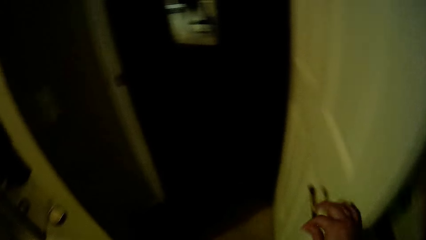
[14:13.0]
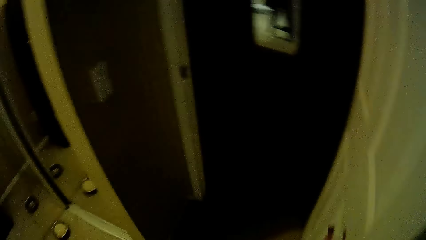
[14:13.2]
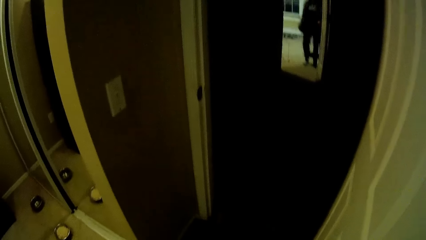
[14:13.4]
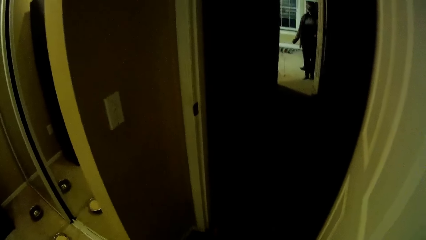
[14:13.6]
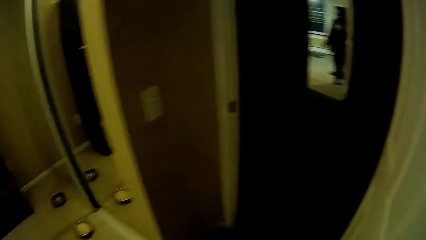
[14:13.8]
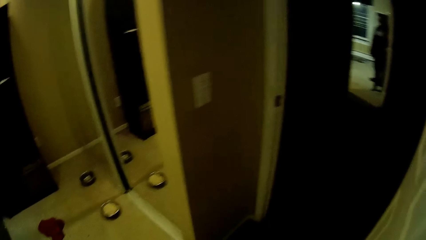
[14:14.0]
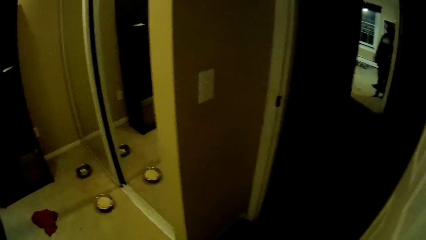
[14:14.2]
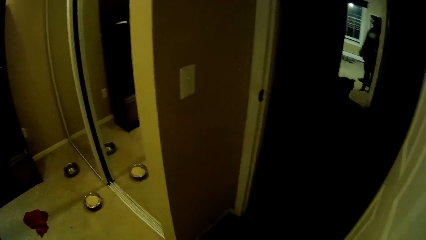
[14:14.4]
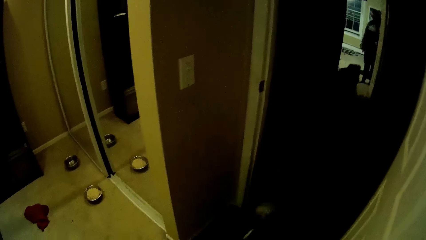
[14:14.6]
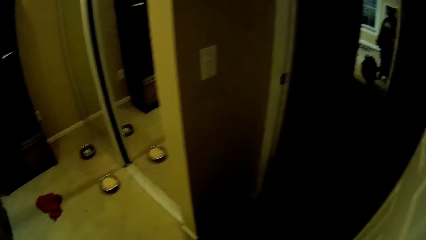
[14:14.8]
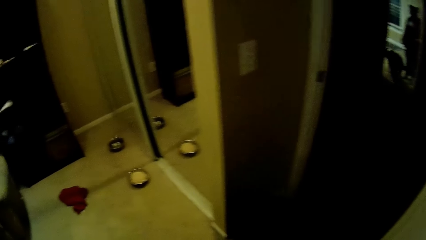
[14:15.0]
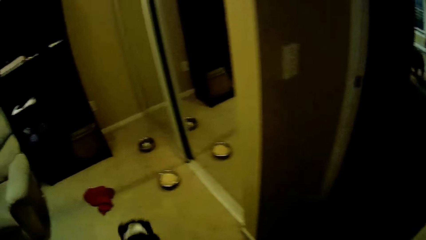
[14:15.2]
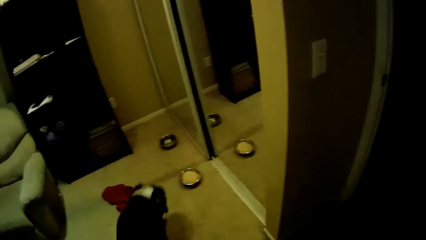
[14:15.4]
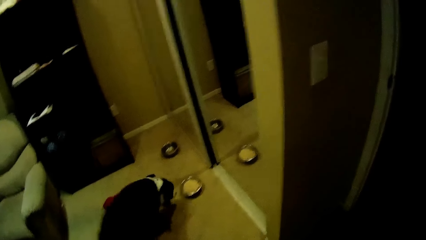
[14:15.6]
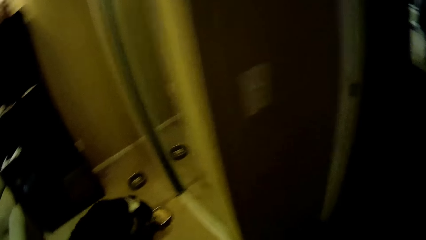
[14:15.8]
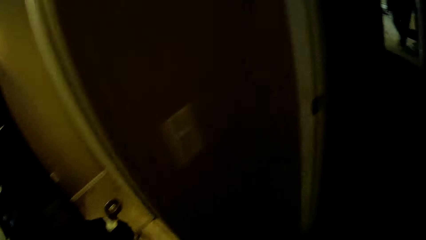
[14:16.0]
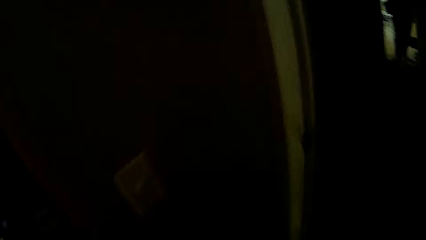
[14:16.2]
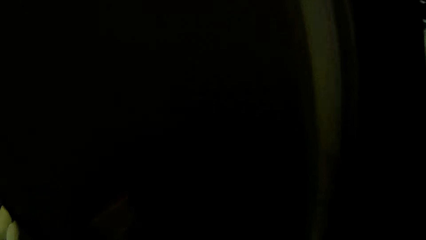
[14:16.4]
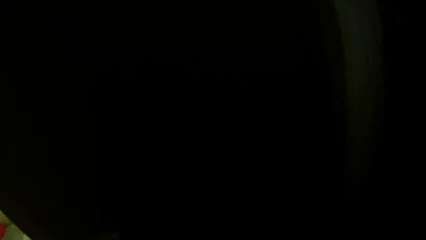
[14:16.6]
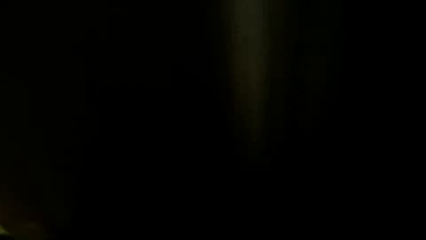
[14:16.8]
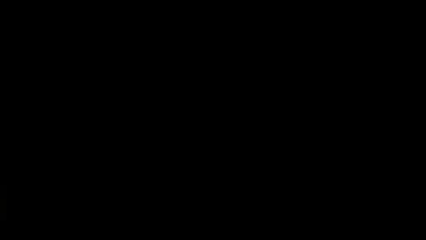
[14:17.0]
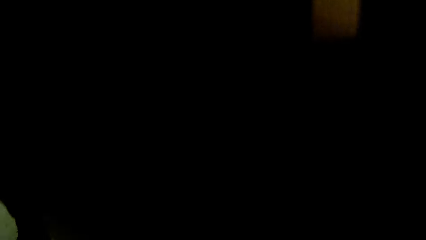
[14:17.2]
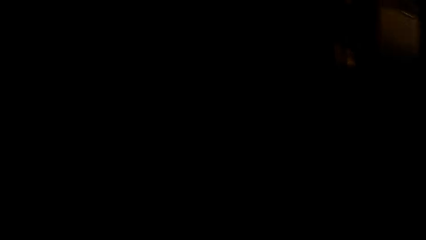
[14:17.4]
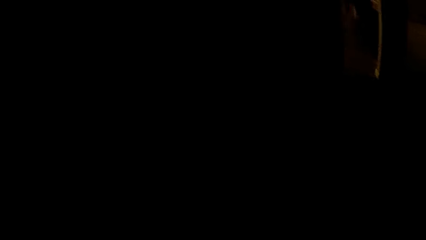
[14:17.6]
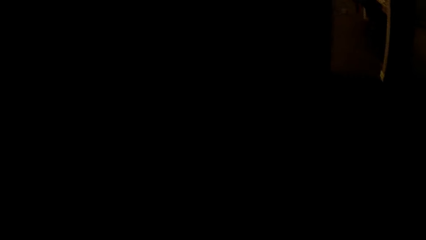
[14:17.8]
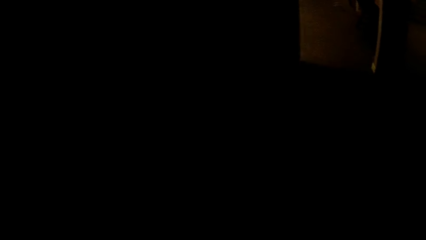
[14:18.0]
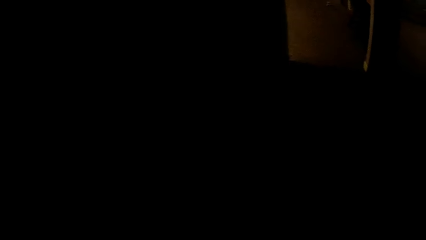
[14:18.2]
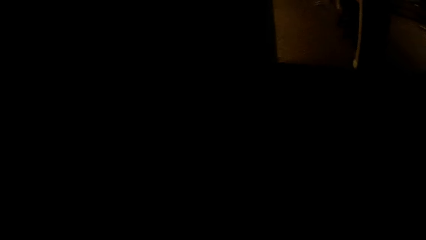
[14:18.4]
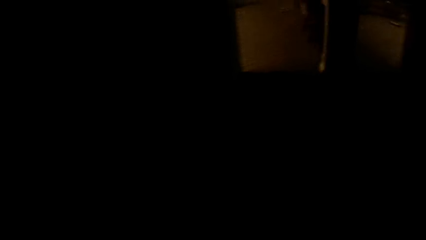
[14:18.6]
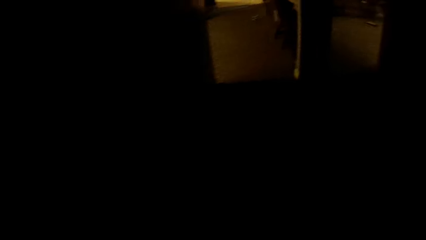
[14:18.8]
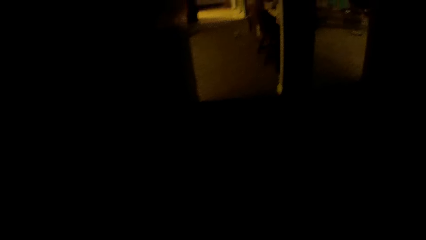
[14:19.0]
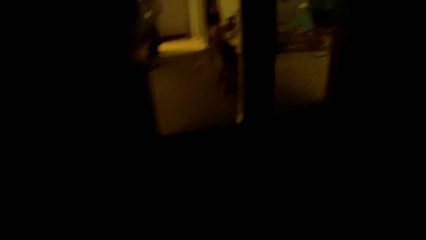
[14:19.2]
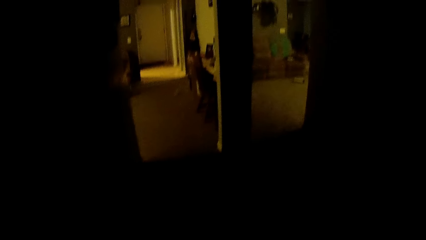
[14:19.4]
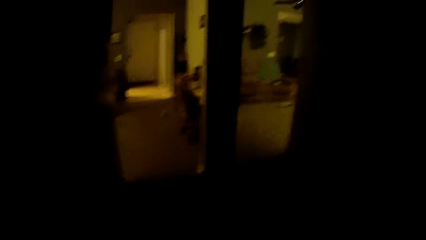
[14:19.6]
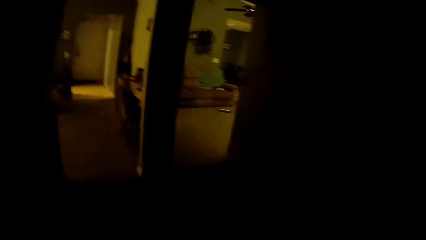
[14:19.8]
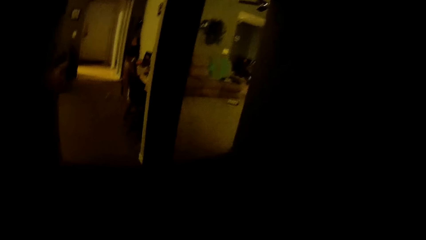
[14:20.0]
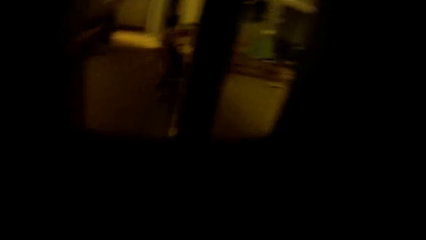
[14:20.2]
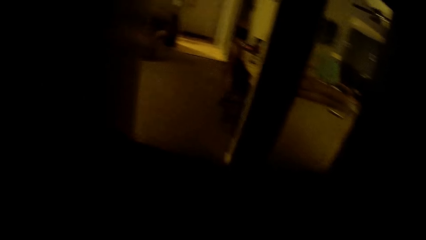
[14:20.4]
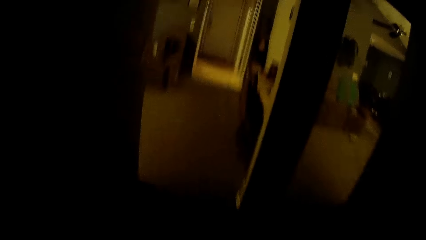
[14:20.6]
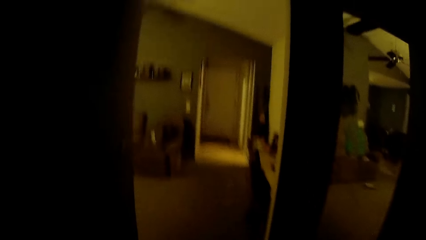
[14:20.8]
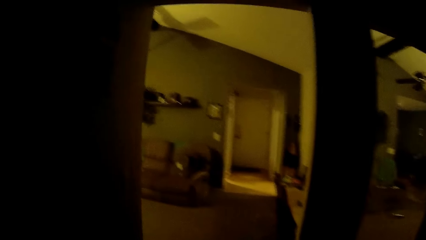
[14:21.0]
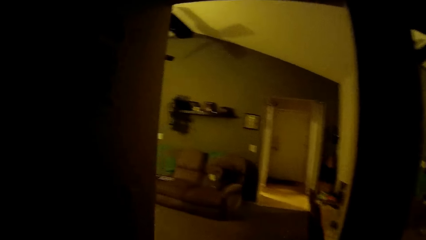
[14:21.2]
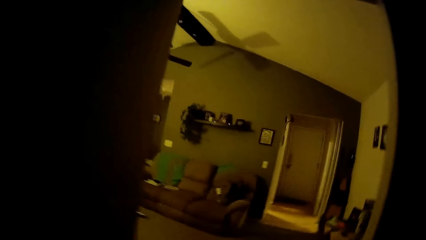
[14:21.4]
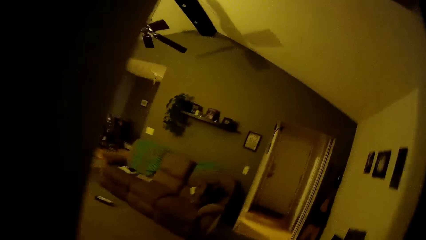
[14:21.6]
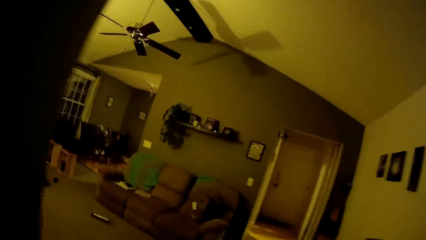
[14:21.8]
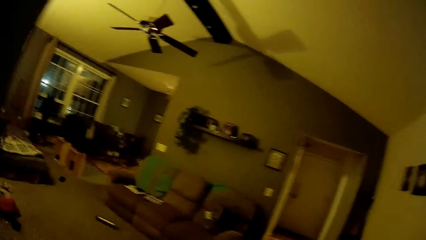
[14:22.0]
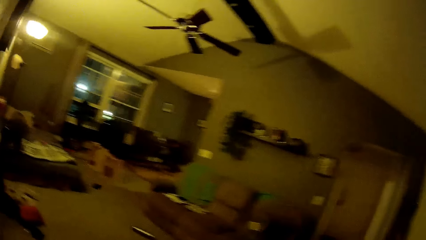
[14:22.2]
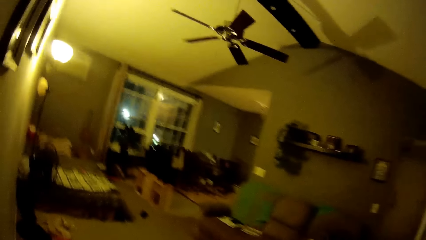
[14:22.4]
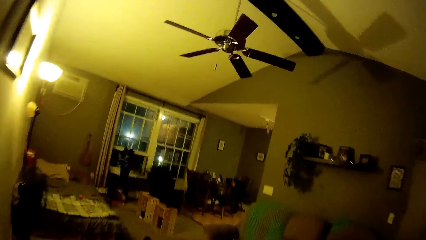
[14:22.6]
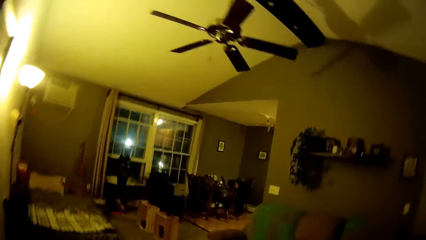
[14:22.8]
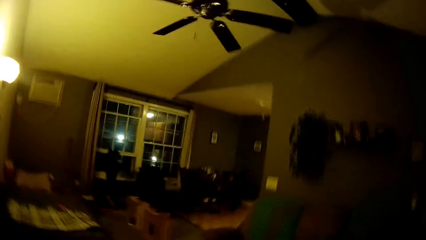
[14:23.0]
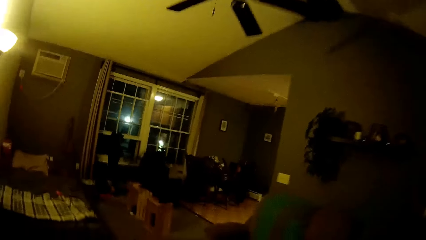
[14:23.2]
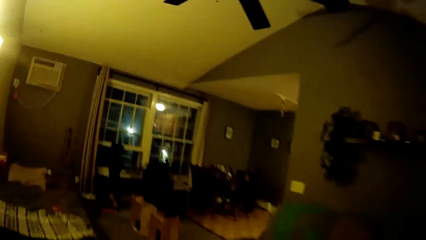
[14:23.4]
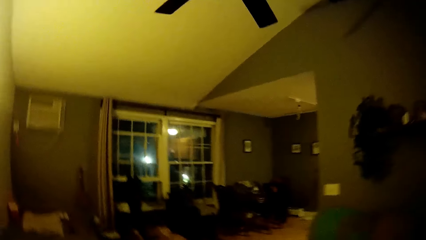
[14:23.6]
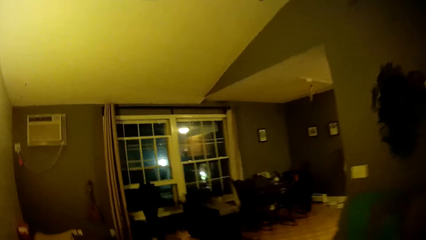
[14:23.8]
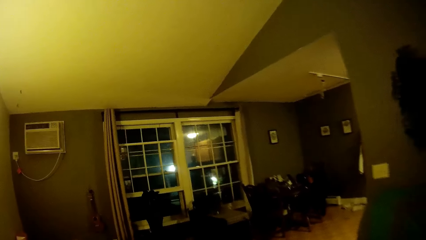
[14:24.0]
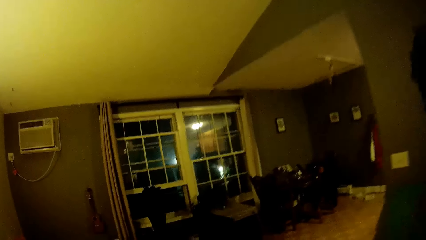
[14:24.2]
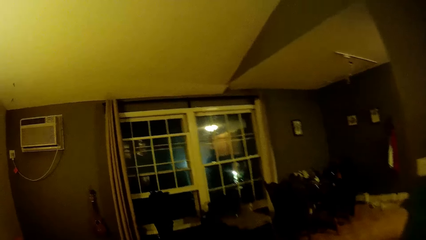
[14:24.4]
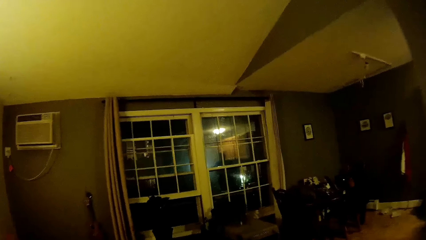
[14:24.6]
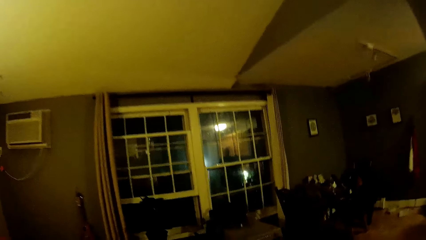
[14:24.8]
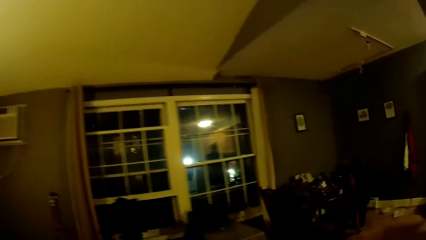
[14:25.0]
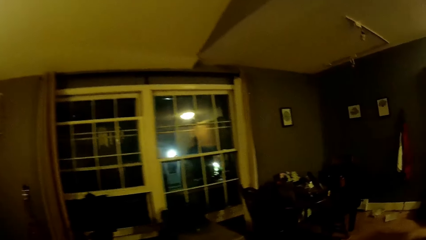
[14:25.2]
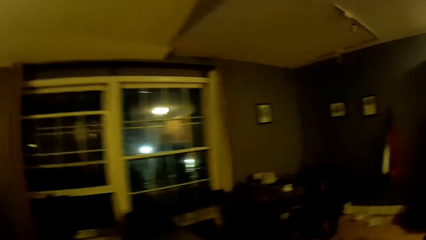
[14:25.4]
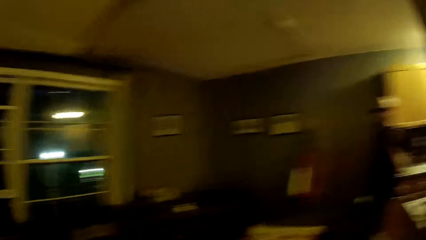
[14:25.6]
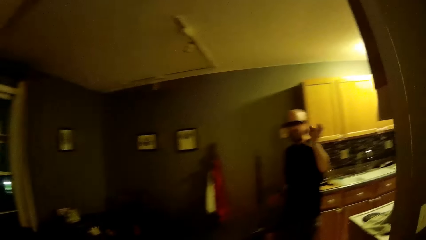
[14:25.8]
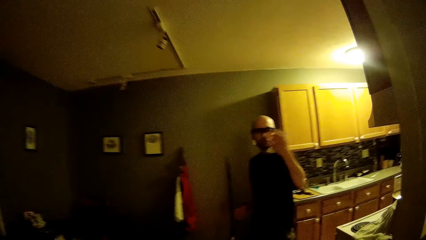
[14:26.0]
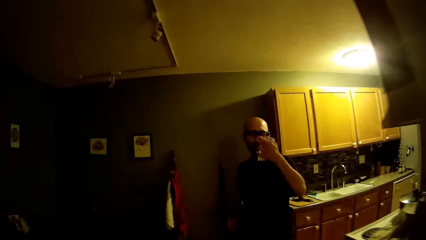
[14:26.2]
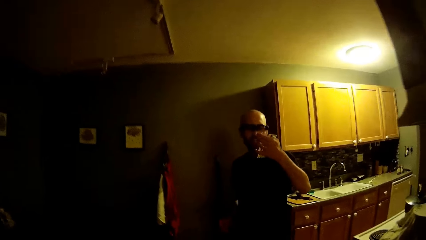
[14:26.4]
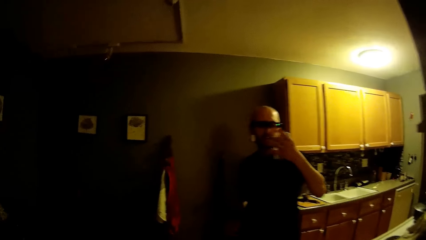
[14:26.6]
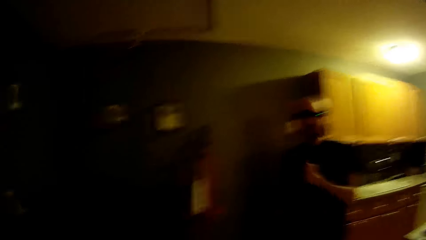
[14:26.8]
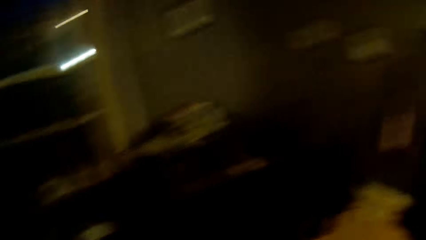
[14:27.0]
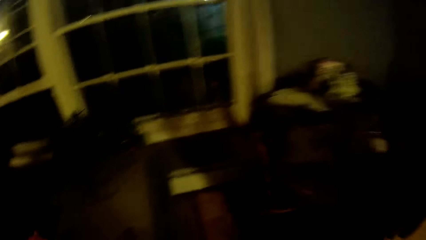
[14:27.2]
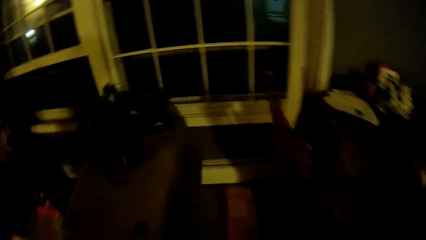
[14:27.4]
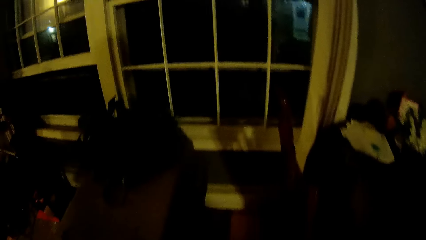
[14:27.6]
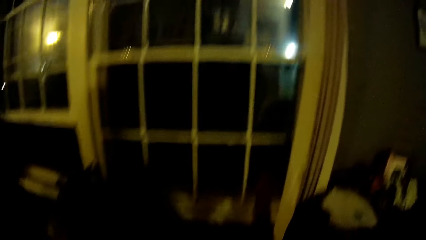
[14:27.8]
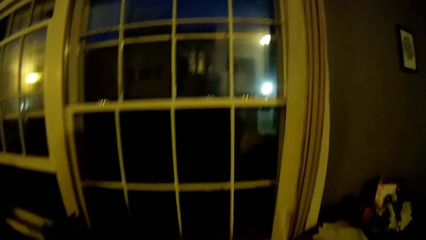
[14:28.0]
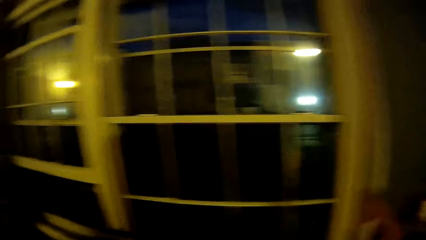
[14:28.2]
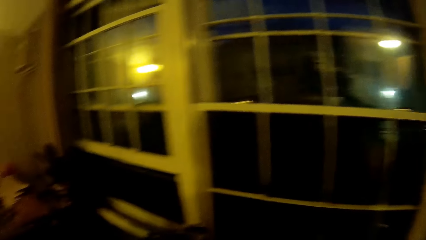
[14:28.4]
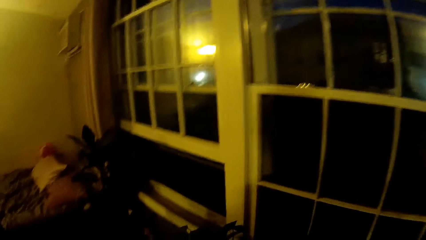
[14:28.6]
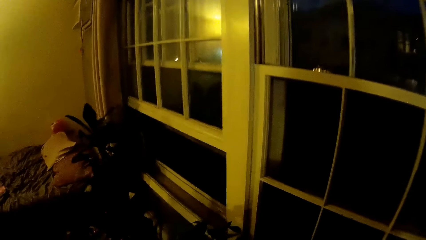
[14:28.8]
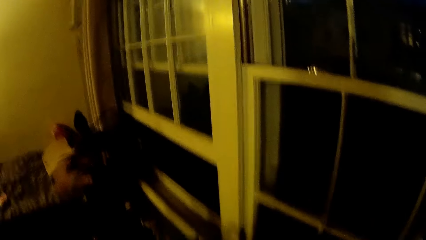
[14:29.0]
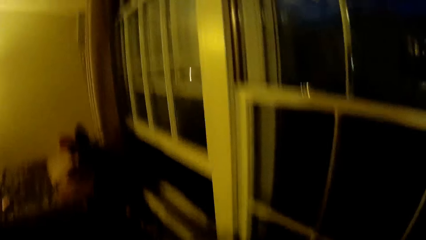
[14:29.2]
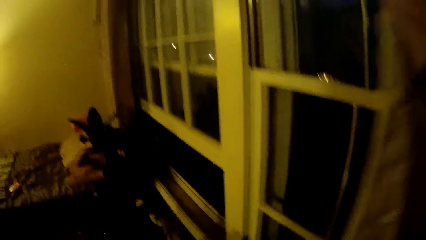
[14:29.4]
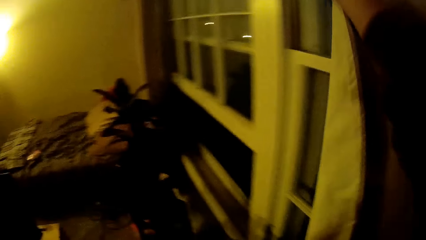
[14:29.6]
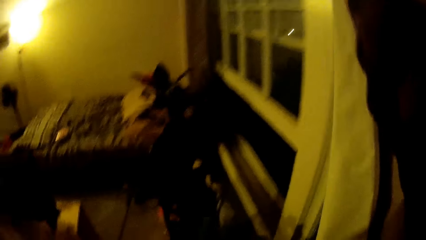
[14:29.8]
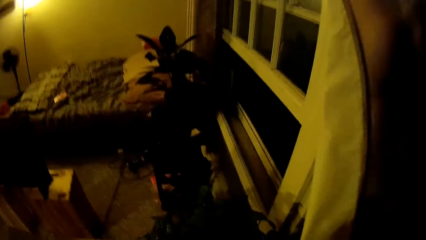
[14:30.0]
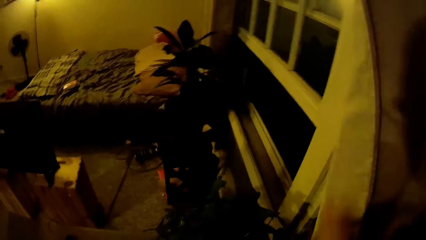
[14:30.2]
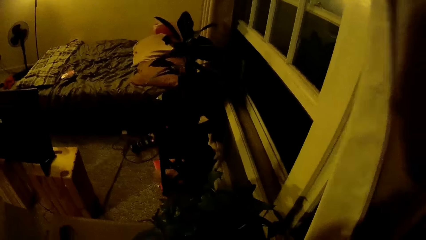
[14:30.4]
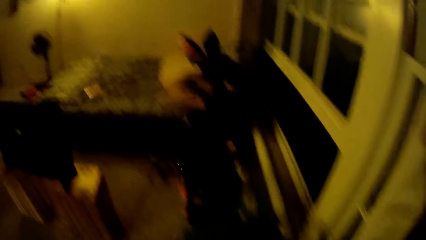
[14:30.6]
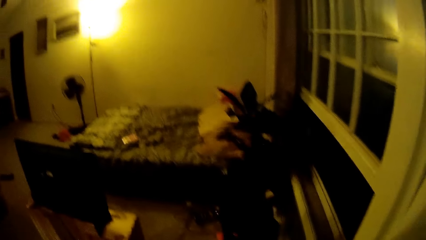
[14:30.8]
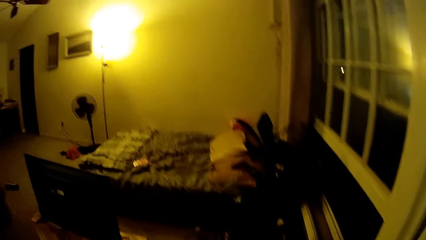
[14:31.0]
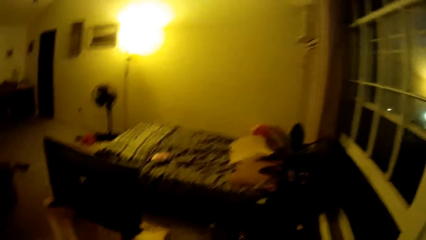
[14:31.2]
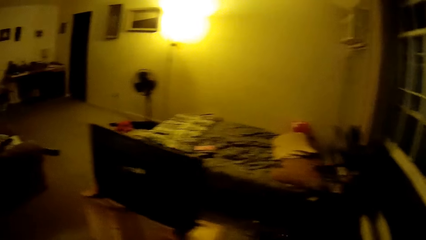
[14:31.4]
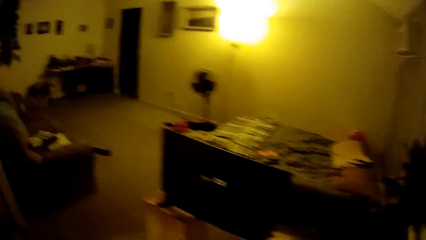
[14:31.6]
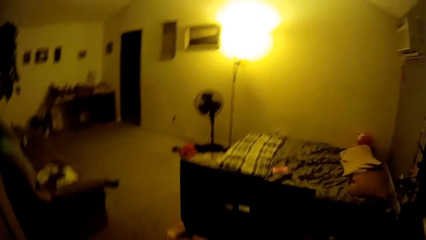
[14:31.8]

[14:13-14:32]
The camera wearer looks at the dog. The dog eats from the plate. The camera wearer speaks and walks. The man speaks to the camera wearer. The camera wearer looks at the man. They speak to the man. They walk. They shut the curtain. They speak to the man.
